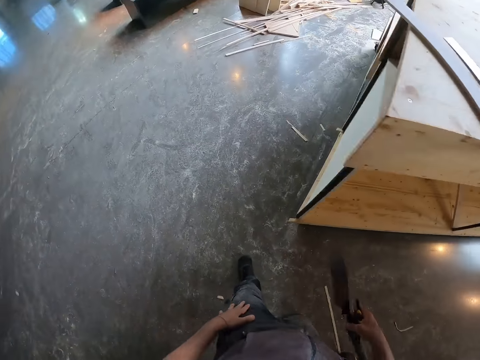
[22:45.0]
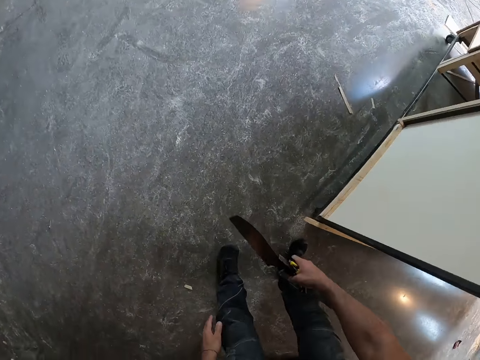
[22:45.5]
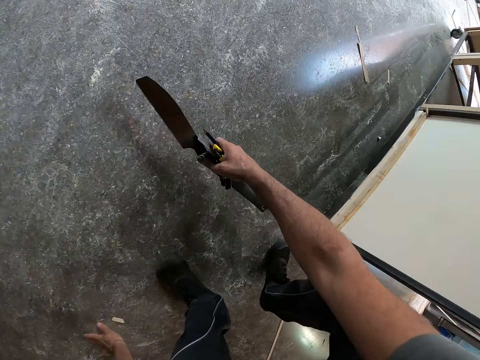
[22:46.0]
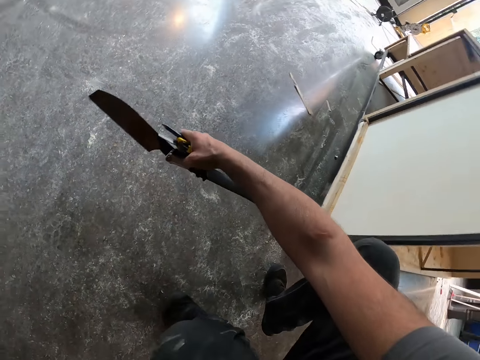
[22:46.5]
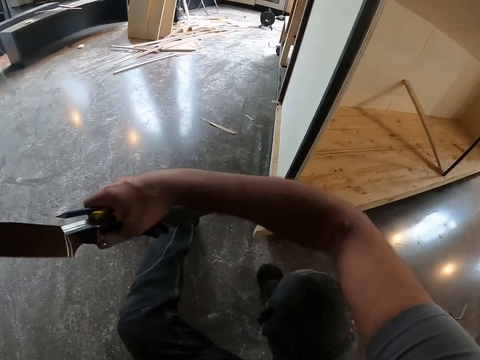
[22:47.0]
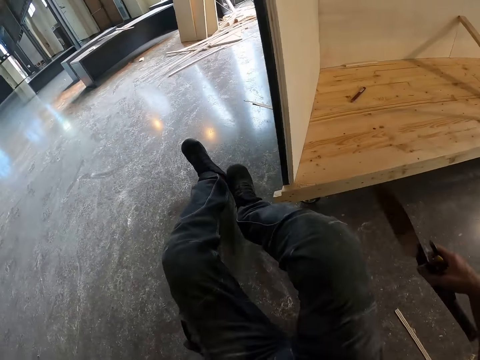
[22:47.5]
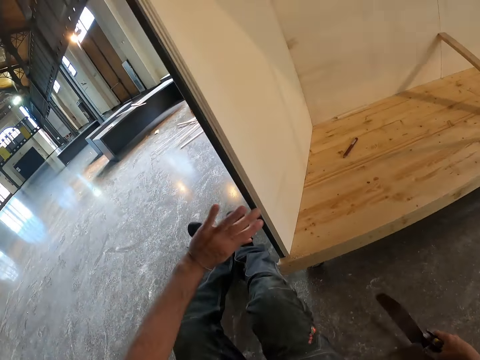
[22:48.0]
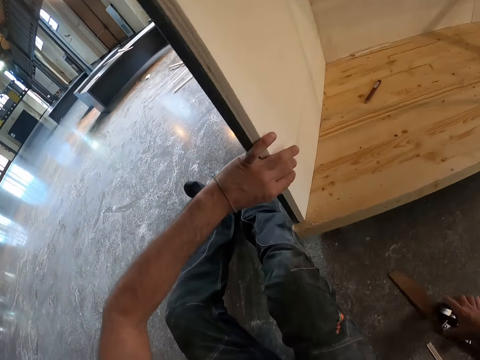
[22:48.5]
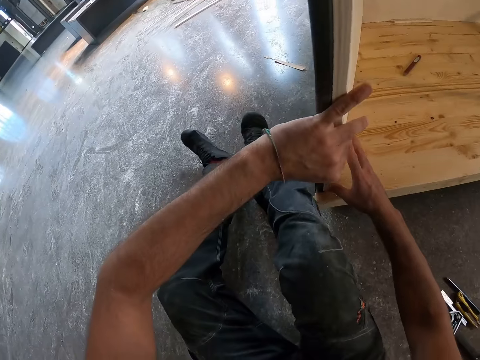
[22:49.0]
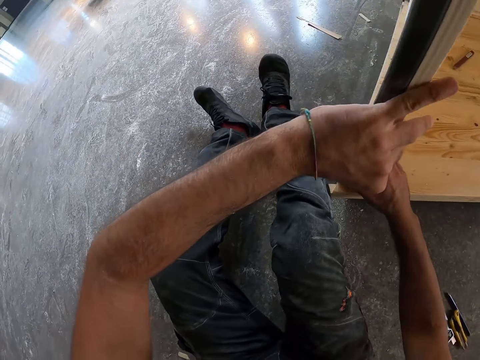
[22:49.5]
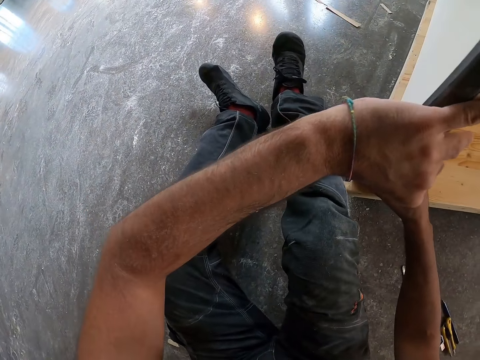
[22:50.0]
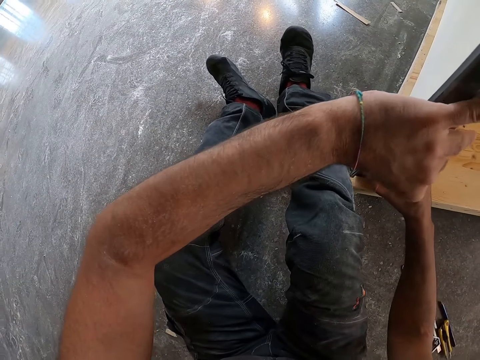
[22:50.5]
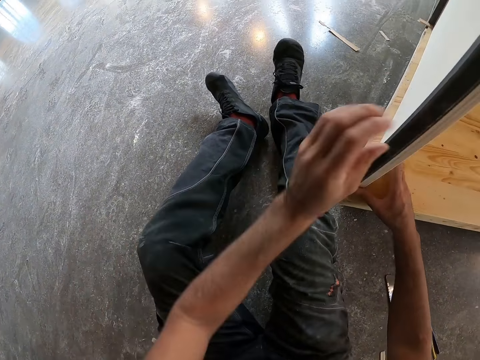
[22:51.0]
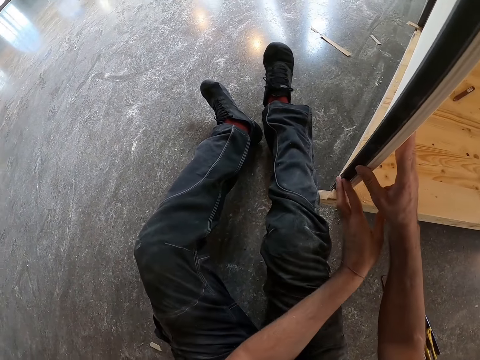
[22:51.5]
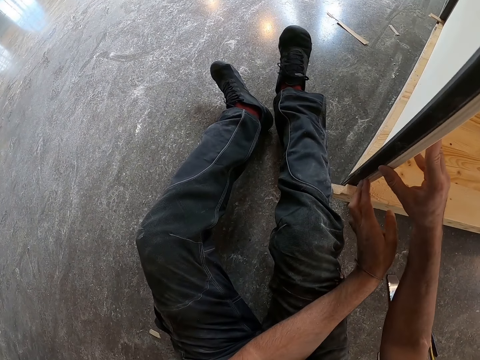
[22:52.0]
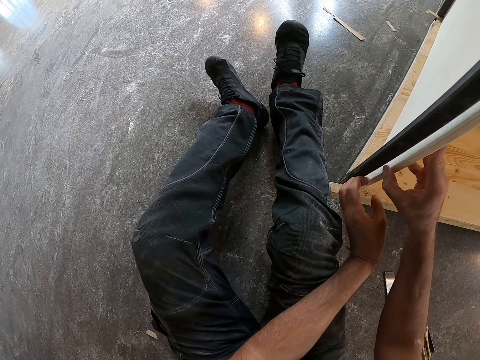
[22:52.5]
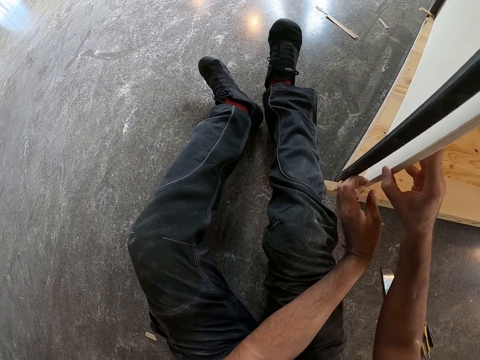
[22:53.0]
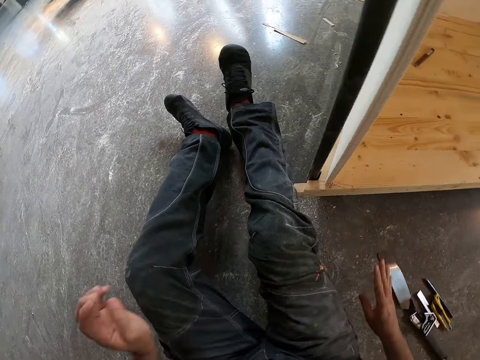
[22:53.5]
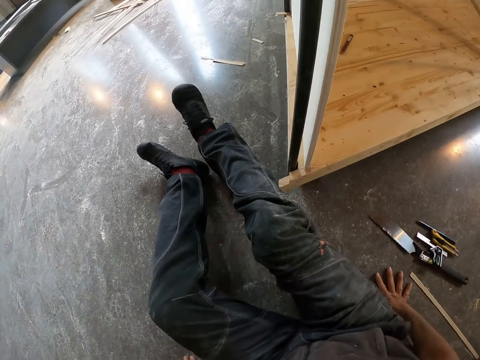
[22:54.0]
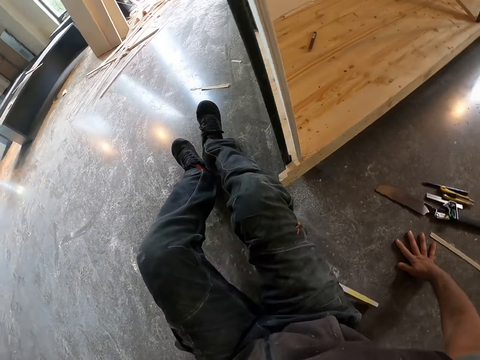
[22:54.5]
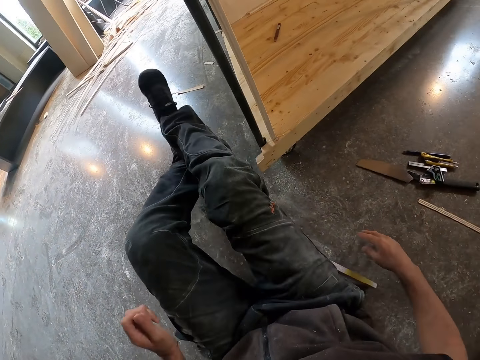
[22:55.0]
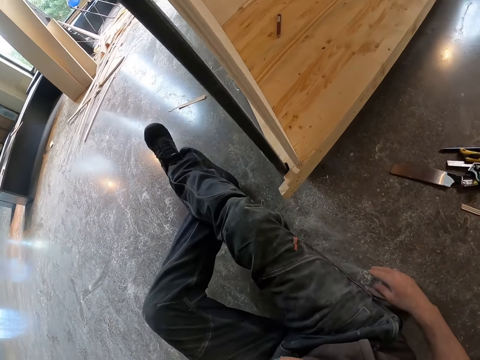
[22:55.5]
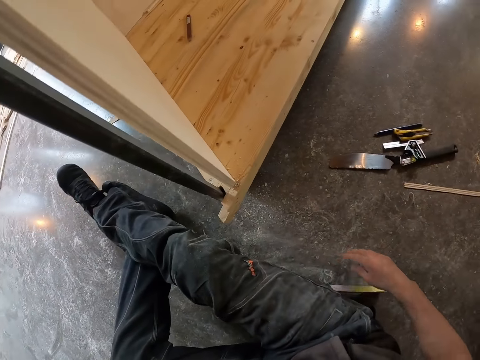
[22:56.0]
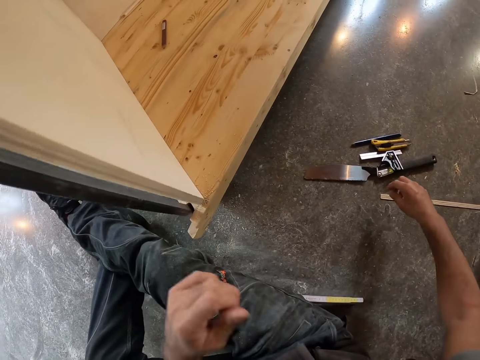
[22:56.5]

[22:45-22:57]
The camera wearer sits down. He places the saw knife, folding knife, pencil and scriber ruler on the floor with his right hand. He aligns a plywood board and a metal pillar with his hands. He separates the plywood board and the metal pillar with his hands.

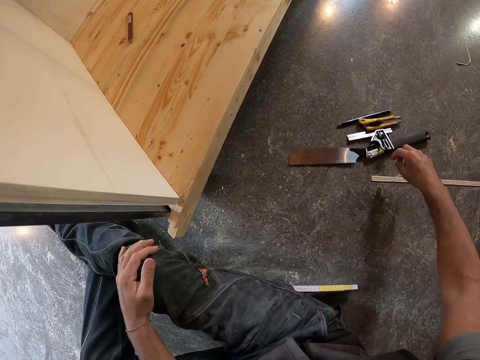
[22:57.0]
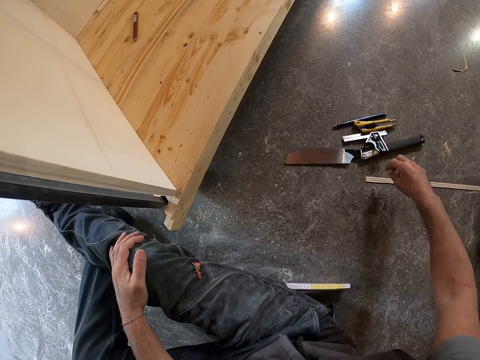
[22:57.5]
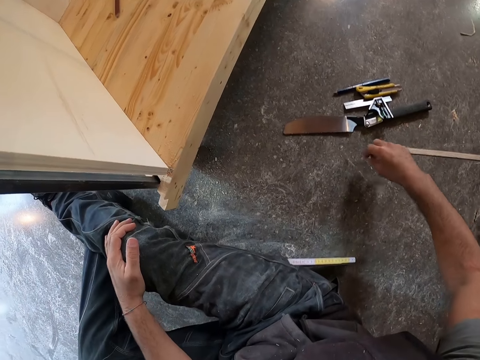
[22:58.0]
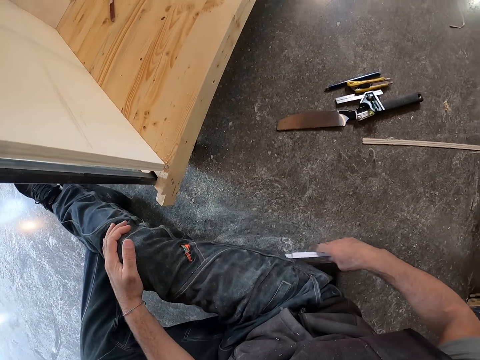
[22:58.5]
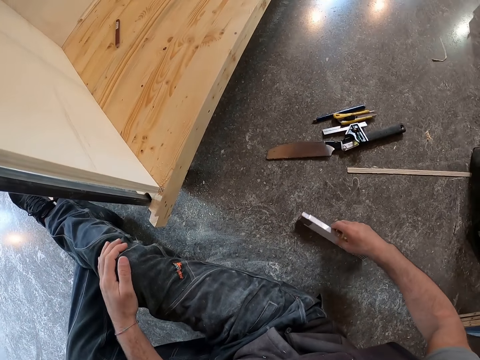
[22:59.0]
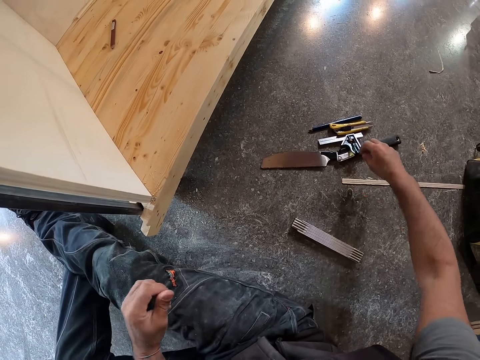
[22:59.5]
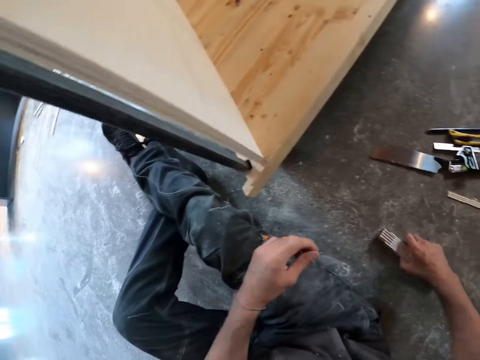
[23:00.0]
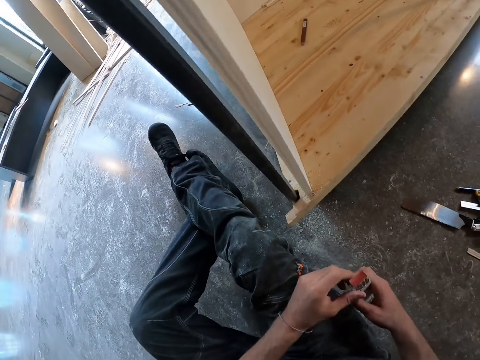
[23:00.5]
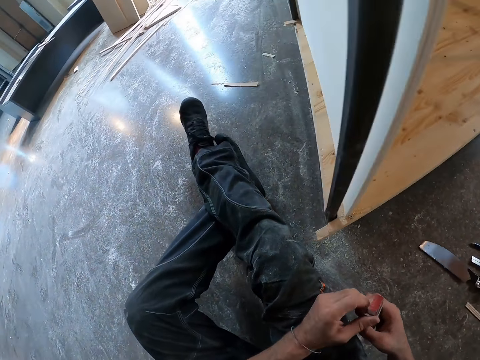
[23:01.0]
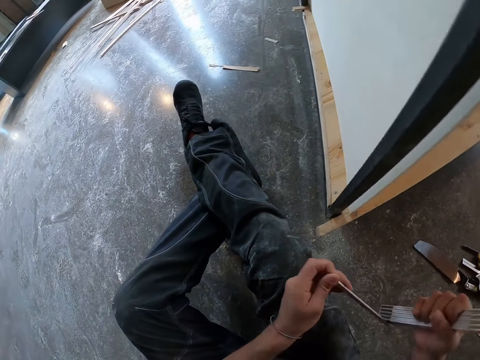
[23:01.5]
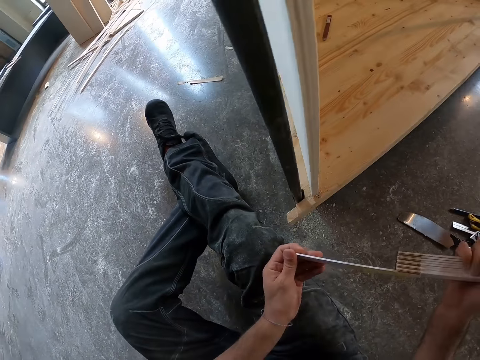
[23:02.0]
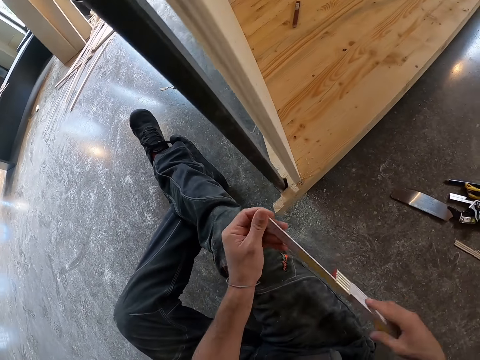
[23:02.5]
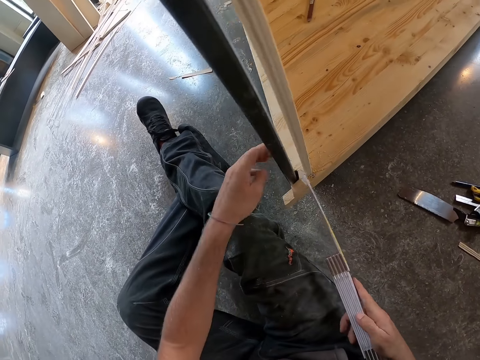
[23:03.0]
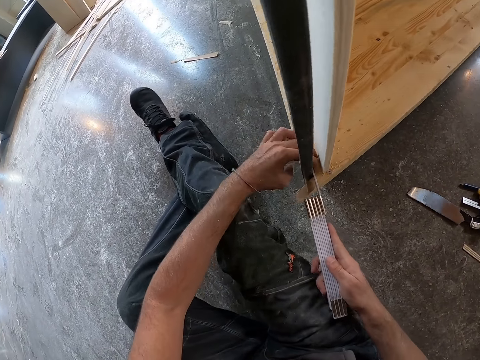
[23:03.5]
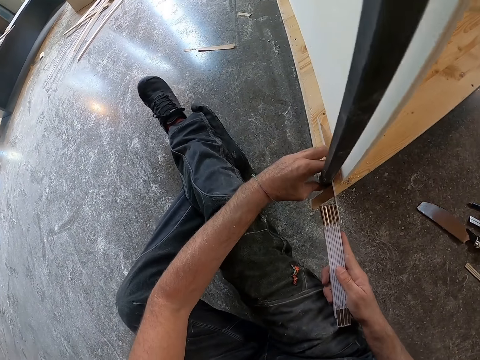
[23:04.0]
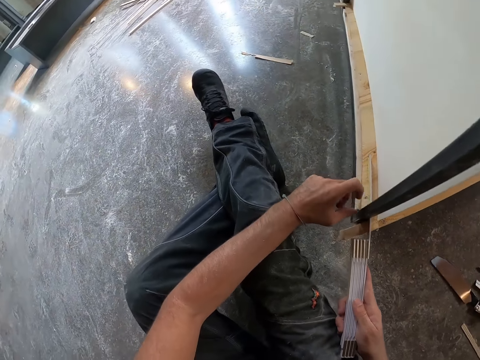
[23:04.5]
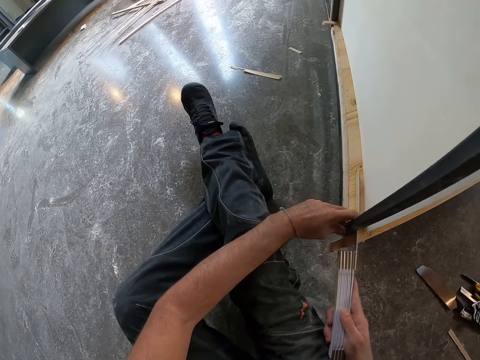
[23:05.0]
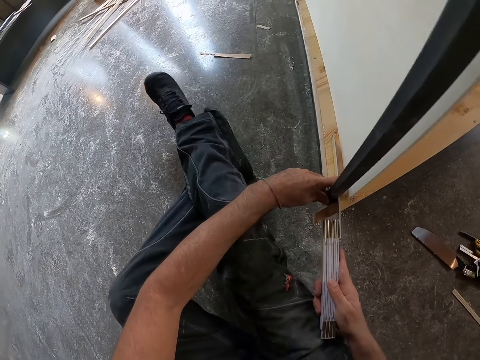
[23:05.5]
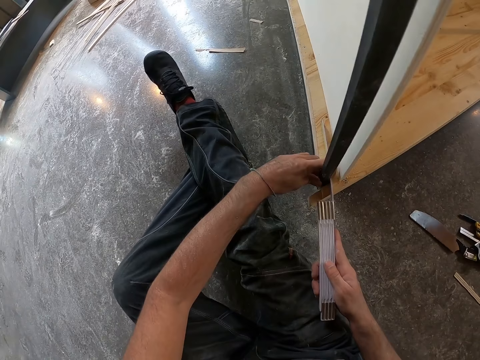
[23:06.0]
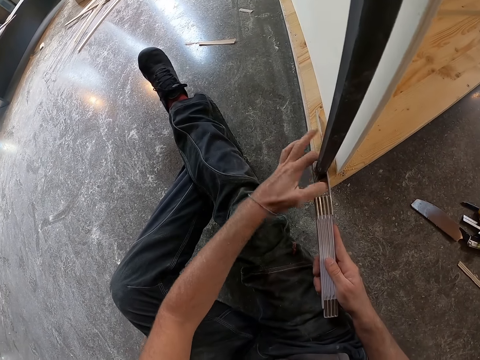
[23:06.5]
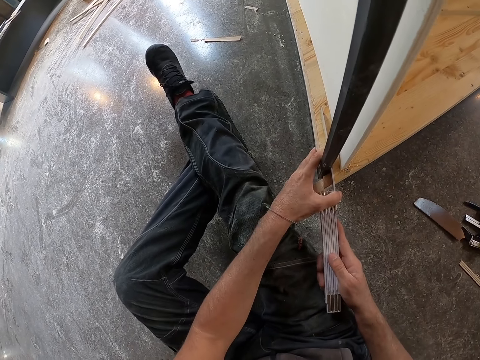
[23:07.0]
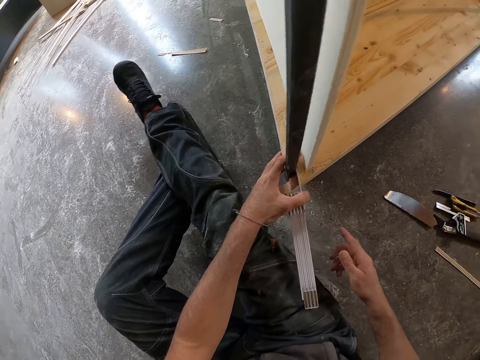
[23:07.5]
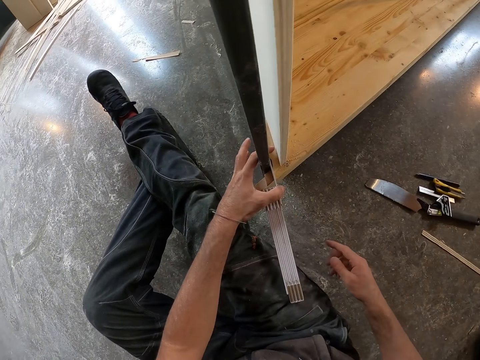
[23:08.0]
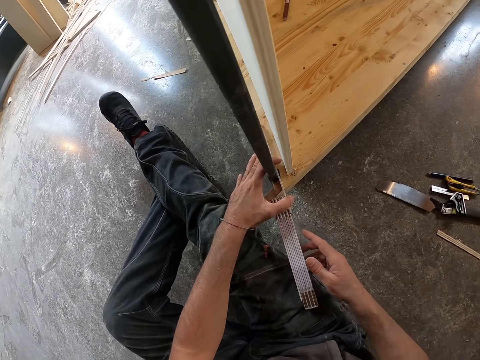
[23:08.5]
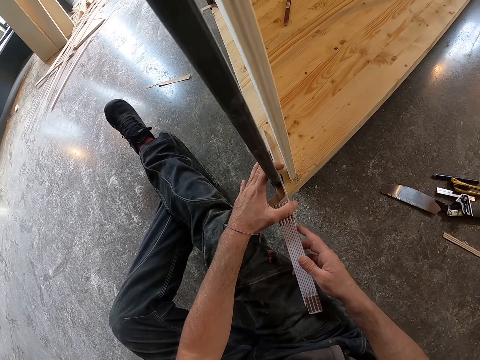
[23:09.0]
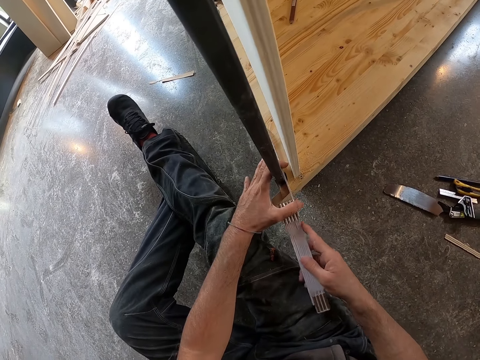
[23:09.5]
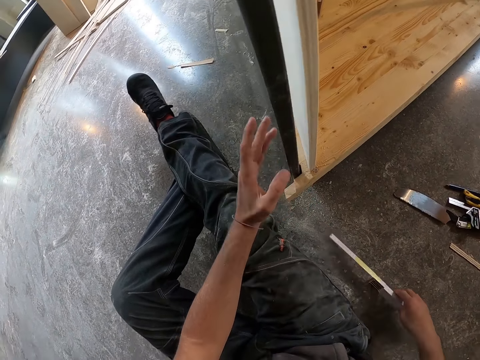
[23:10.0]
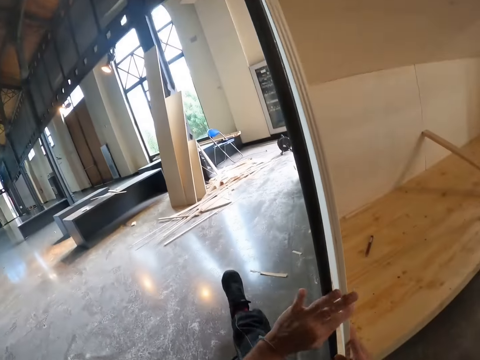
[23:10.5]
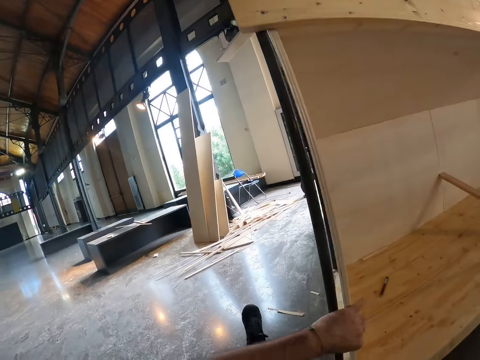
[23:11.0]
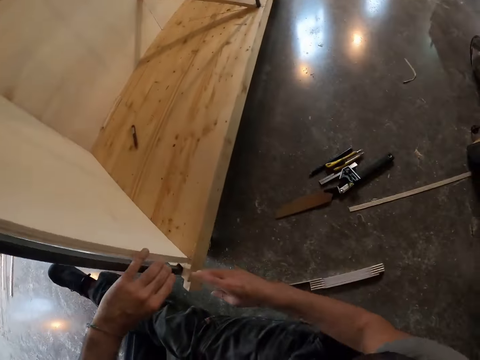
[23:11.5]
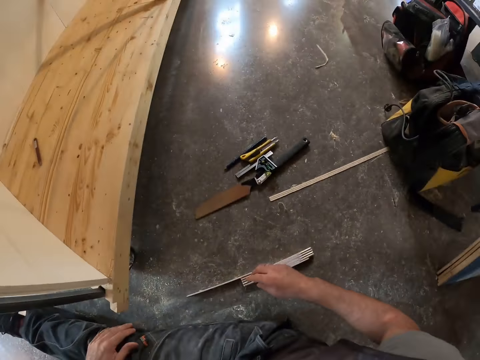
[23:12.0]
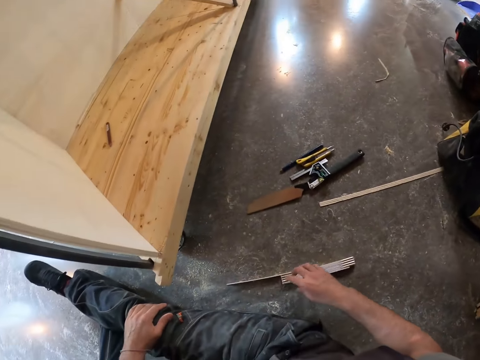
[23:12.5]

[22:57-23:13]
The camera wearer moves a folding ruler with his right hand. He touches wood. He picks up the folding ruler with his right hand. He unfolds the folding ruler with his hands. He measures a part of the plywood board with the folding ruler in his hands. He touches something. He drops the folding ruler with his right hand on the floor. He aligns the plywood board and the metal pillar with his hands. He picks up the folding ruler with his right hand.
